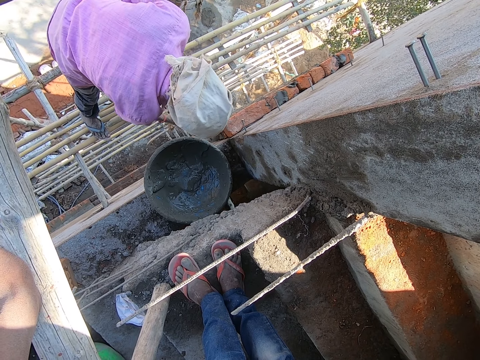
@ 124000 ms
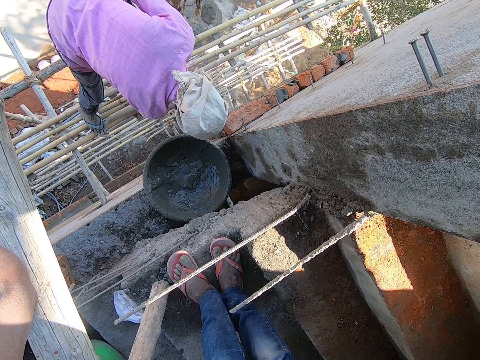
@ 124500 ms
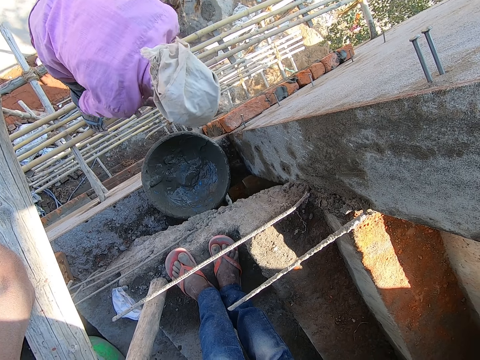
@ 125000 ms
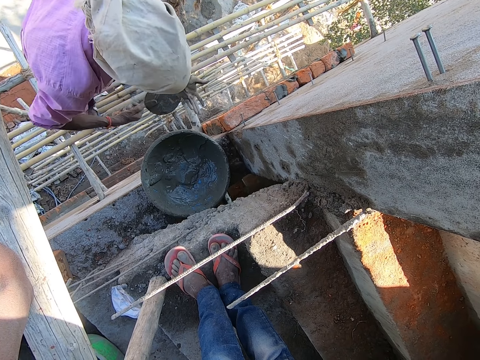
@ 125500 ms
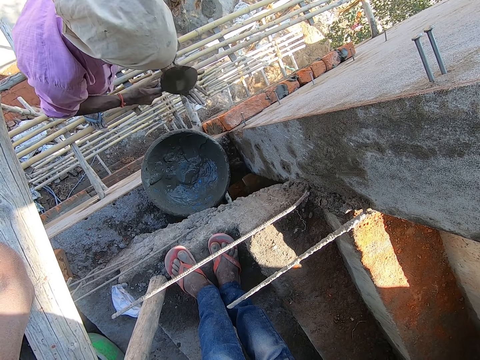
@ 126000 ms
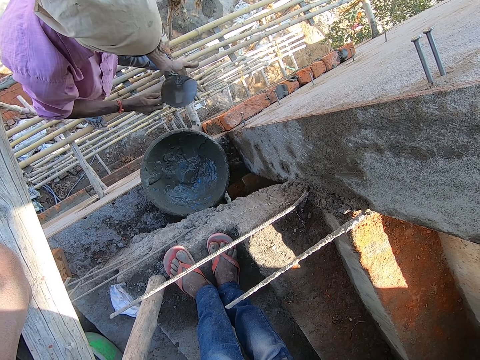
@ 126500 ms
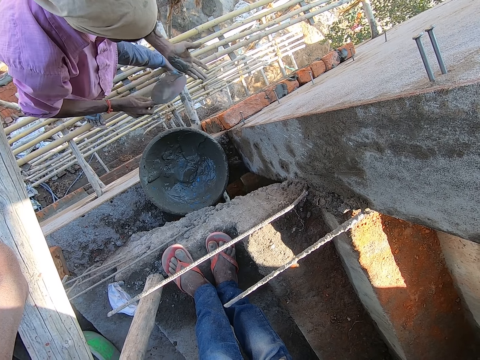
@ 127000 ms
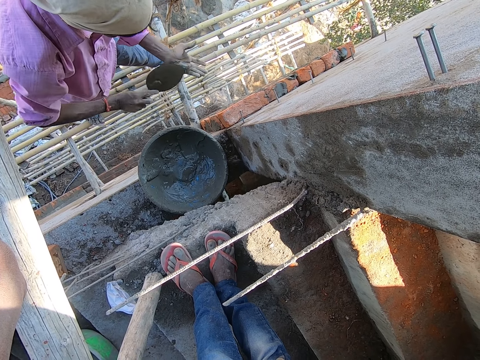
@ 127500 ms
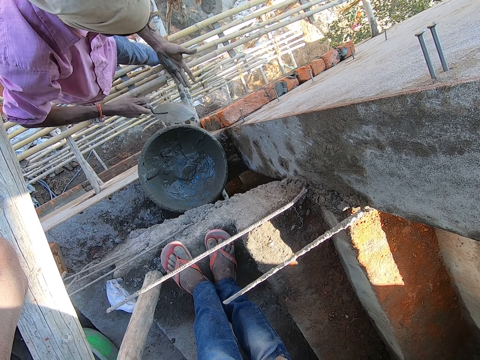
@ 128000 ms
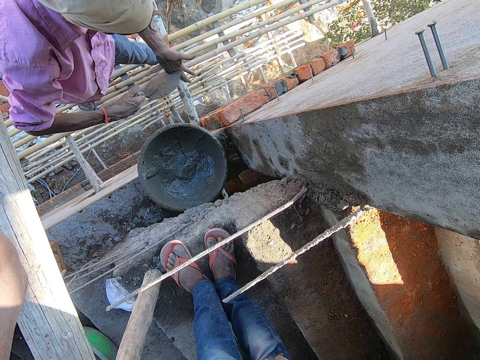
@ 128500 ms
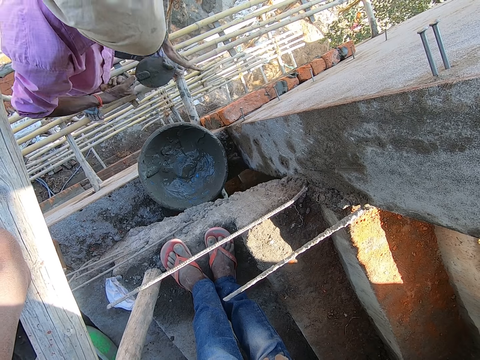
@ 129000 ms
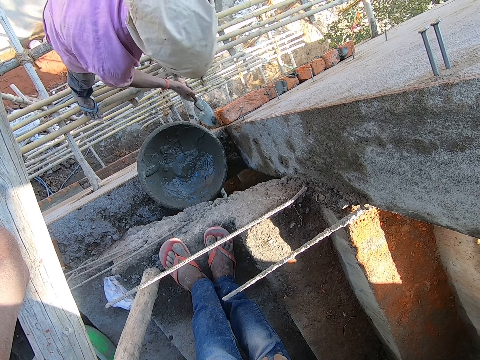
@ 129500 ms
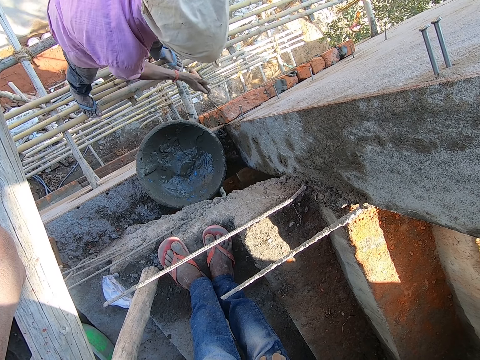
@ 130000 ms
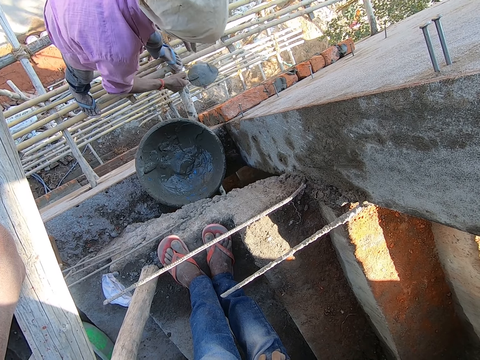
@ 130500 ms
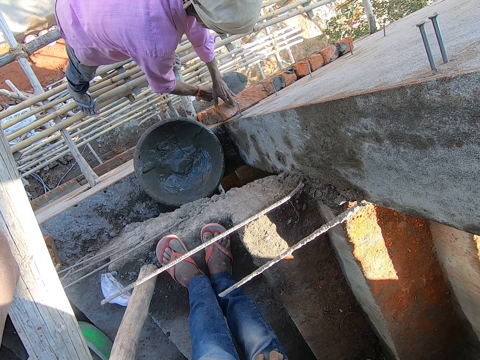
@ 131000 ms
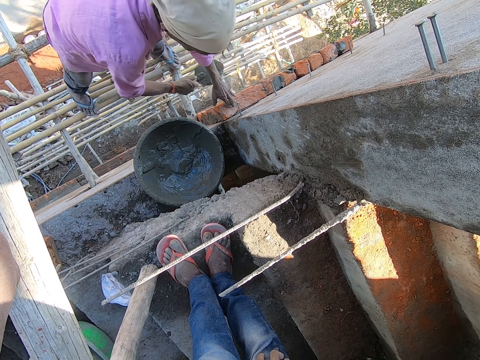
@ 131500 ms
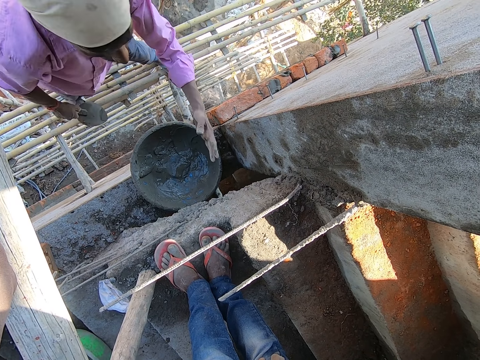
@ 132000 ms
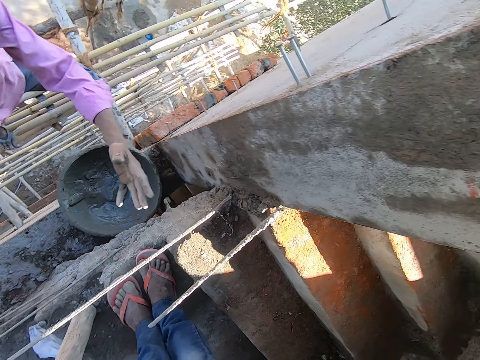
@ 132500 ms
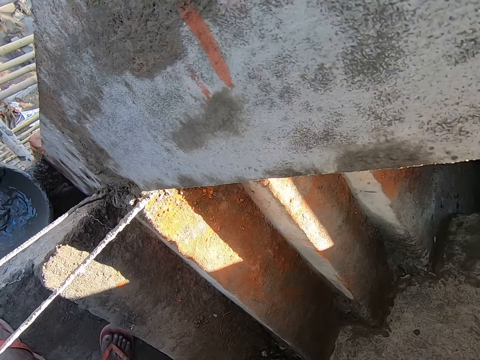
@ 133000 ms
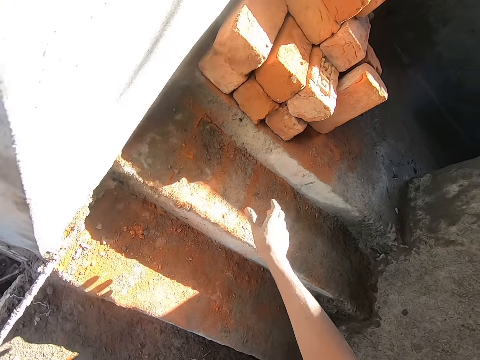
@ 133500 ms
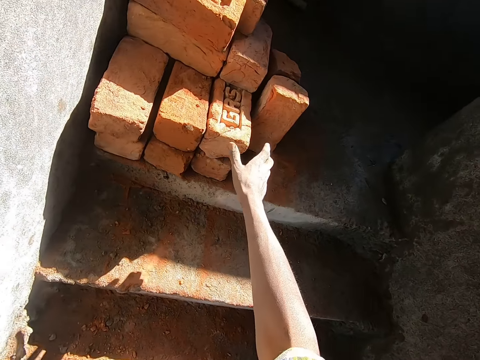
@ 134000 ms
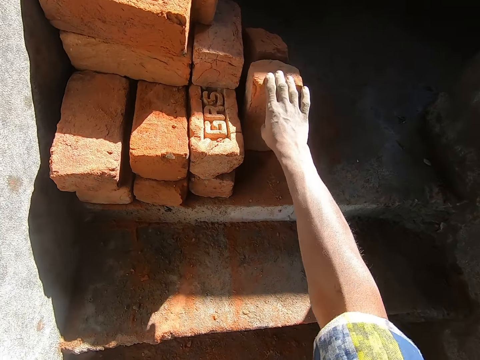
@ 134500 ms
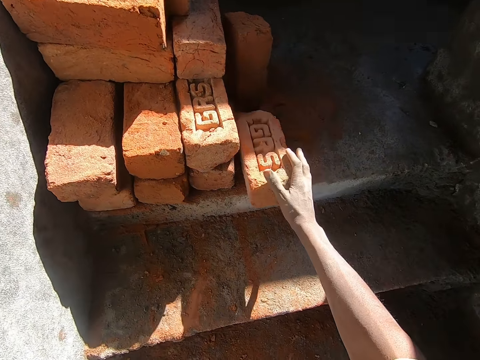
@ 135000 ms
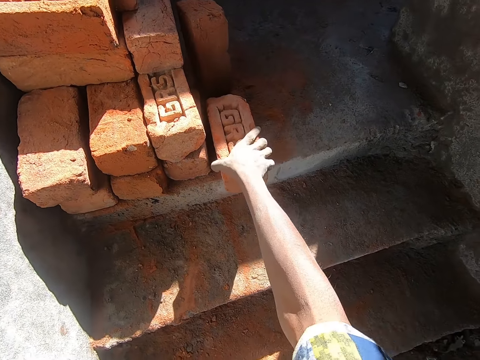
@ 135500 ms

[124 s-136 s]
The man rubs the trowel in his right hand on his left hand. The camera wearer stares at the man. The man takes the concrete on his left hand with the trowel in his right hand, plasters the wall with the concrete on the trowel in his right hand, and hits the brick with the trowel in his right hand. The camera wearer looks around. He picks a brick from the stairs with his right hand.

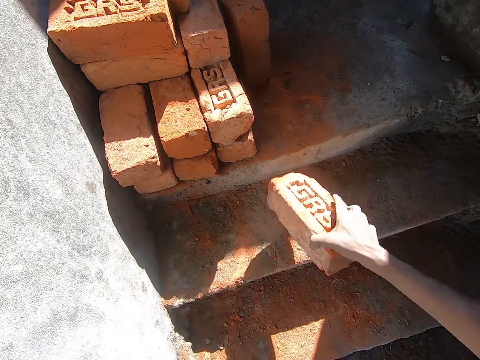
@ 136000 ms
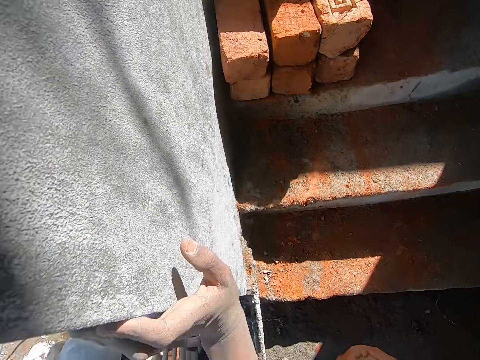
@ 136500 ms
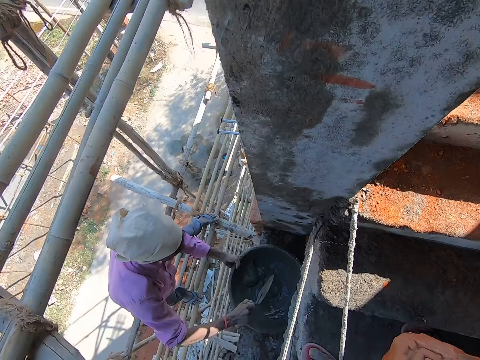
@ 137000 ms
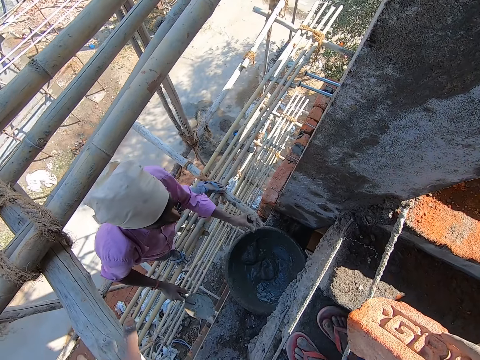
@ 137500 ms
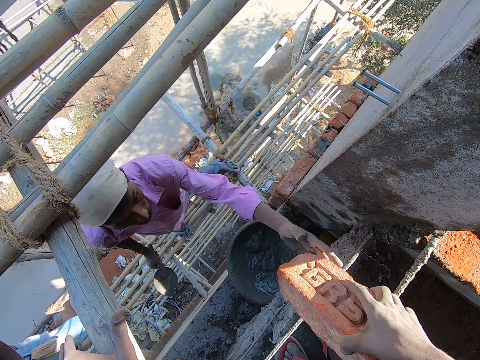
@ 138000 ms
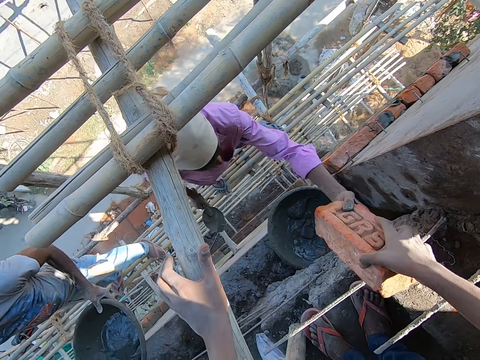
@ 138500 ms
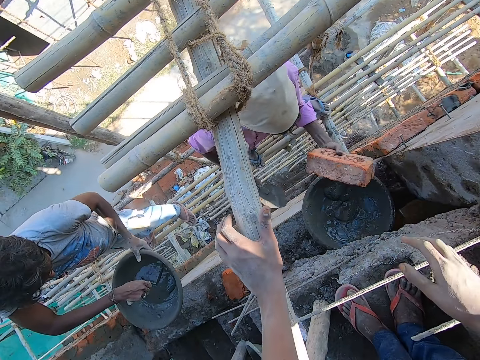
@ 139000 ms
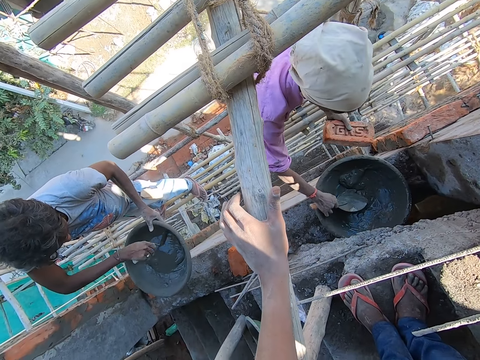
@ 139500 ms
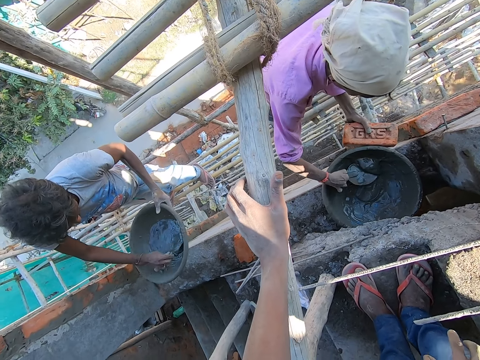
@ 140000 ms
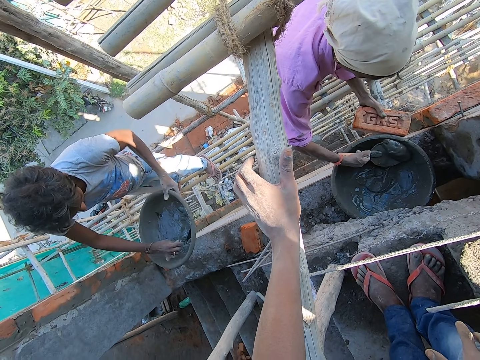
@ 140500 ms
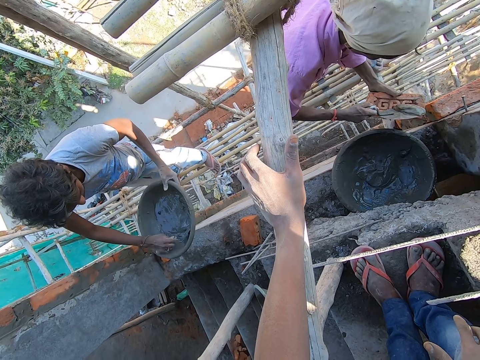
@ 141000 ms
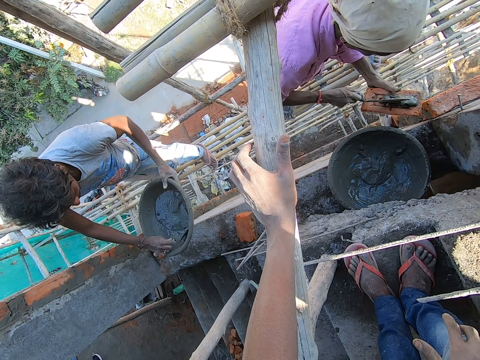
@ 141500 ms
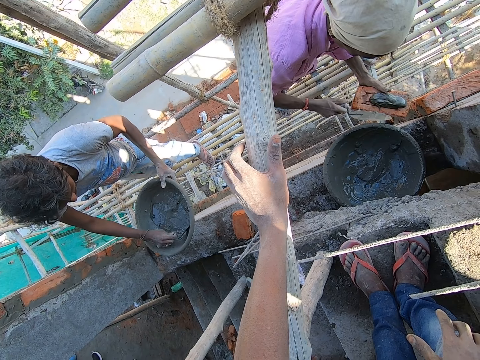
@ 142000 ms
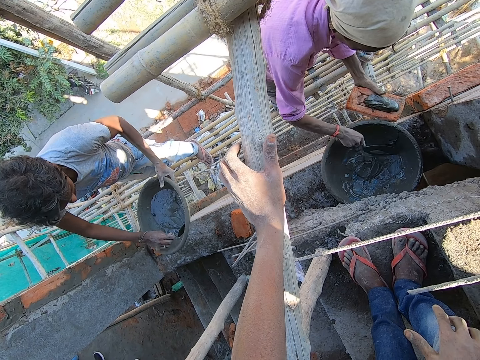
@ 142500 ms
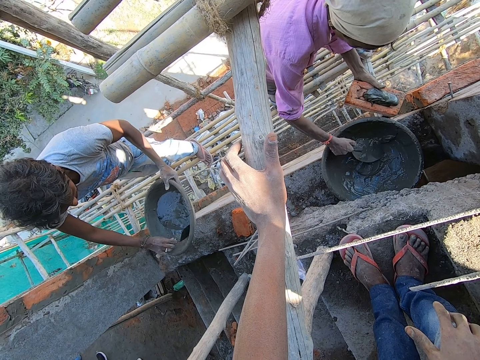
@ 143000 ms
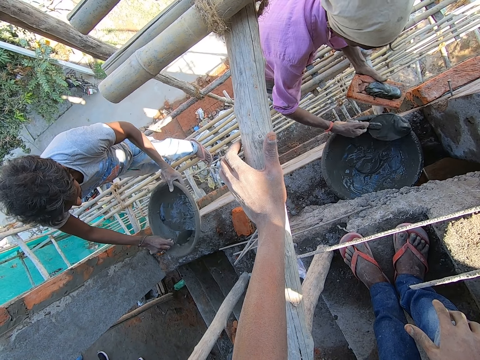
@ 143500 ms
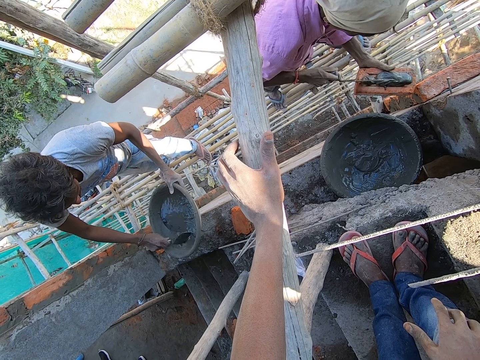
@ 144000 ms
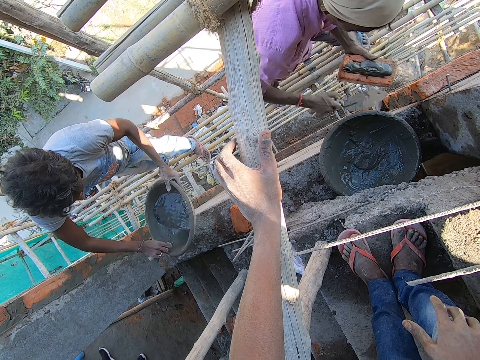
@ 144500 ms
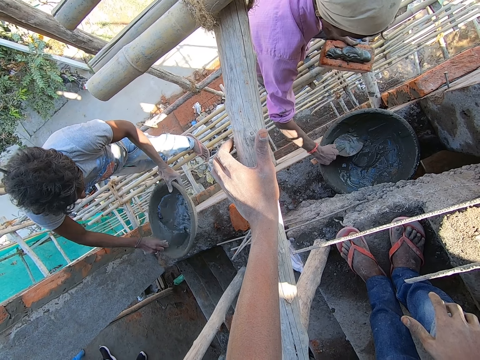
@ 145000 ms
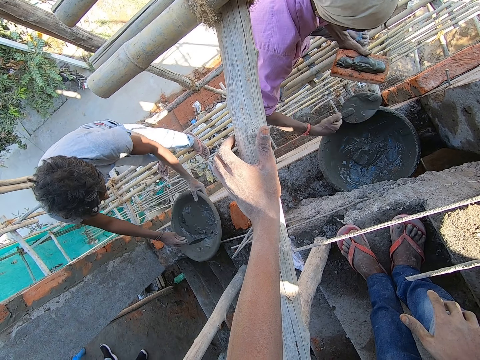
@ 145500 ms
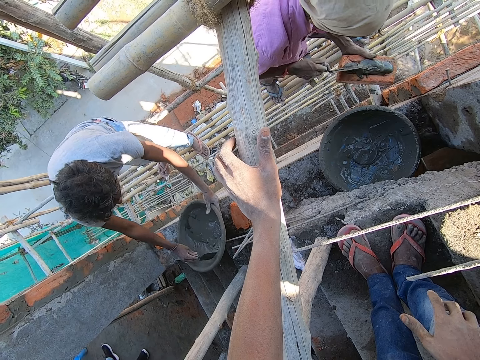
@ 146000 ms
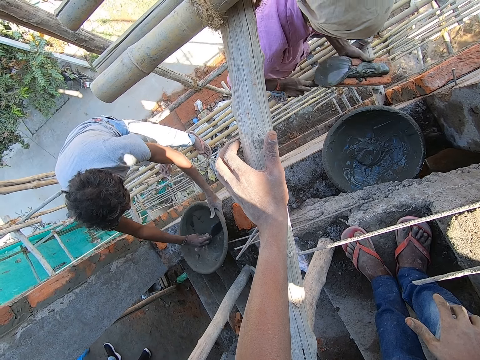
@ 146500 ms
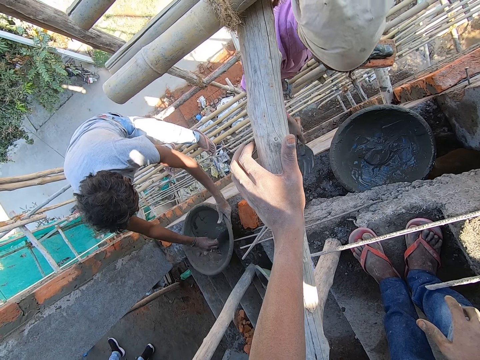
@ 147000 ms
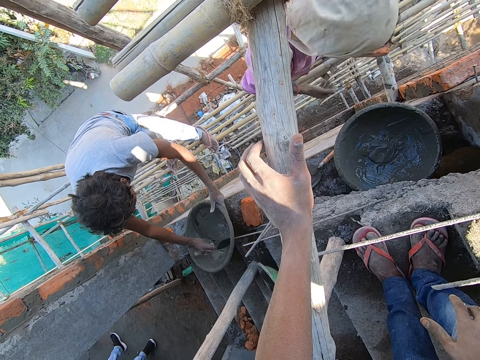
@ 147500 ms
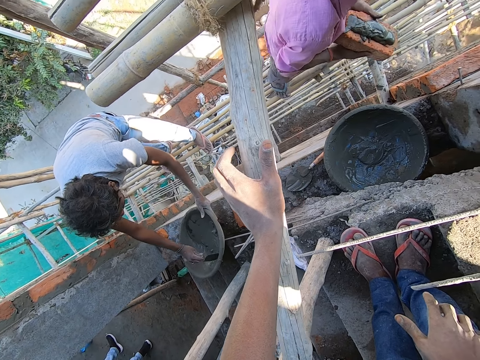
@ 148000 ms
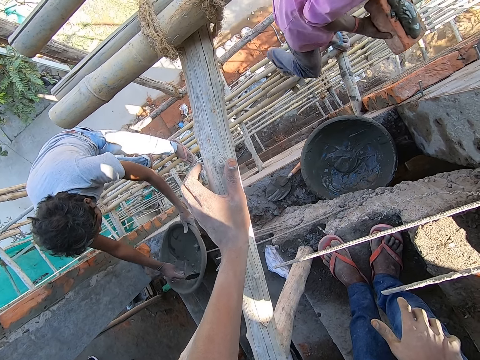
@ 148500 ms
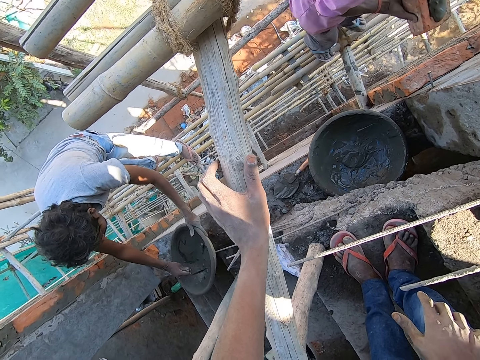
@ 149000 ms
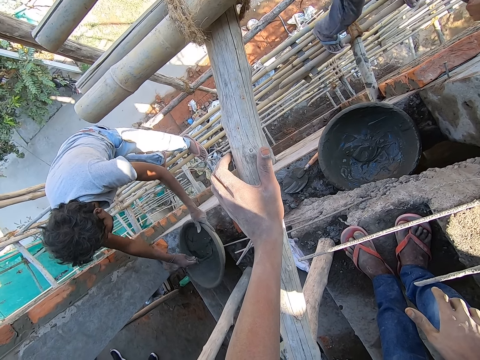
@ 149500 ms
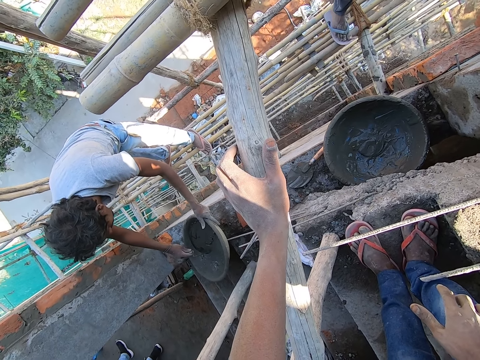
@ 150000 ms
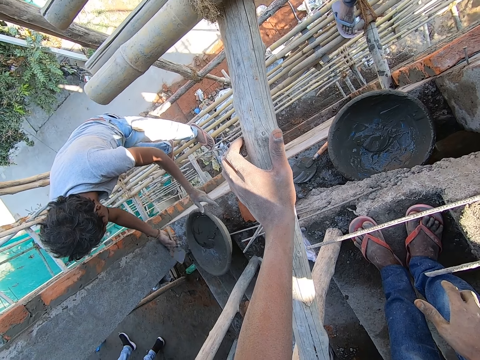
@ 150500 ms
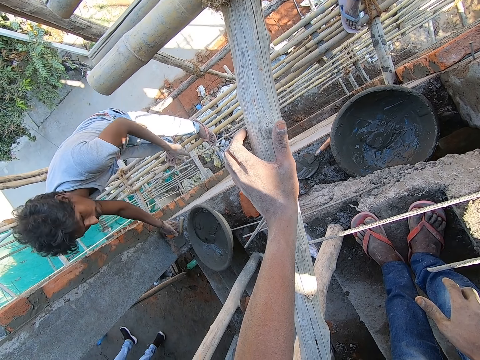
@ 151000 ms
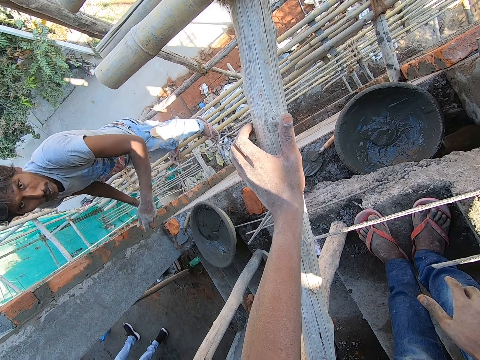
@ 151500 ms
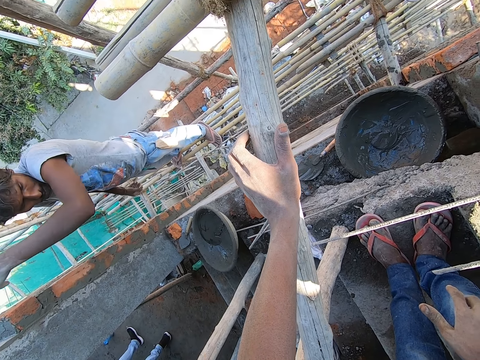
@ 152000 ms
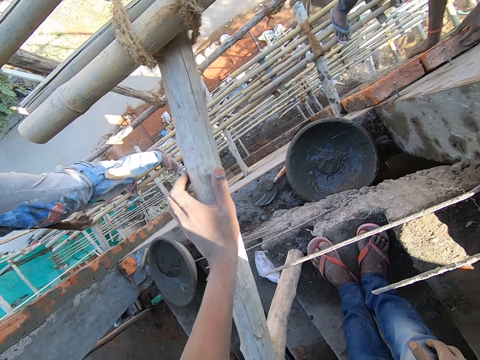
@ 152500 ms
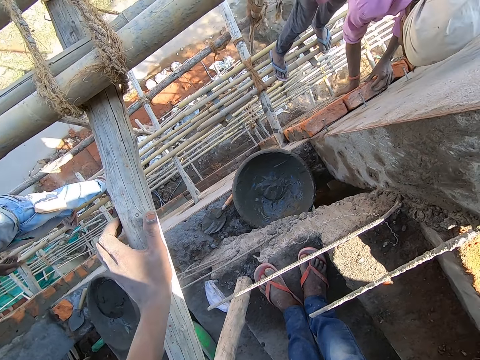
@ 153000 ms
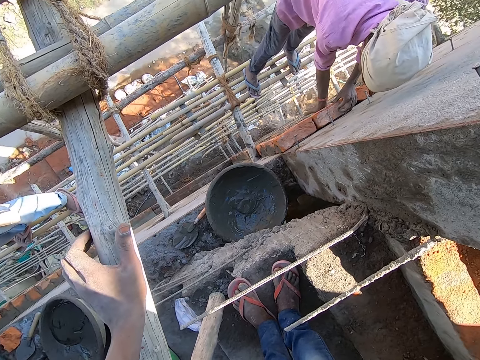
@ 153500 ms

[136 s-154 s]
The camera wearer holds the brick. A man turns the concrete in the mortar pan with the trowel in his right hand and collects the brick from the camera wearer with his left hand. Another man holds the brick. The first man scrapes the concrete in the mortar pan with the trowel in his right hand and scoops concrete from the mortar pan with the trowel in his right hand. The other man scoops cement. The first man pours the concrete on the brick with the trowel in his right hand. The camera wearer looks around. The first man scoops concrete from the mortar pan with the trowel in his right hand, pours the concrete on the brick with the trowel in his right hand, scoops concrete from the mortar pan with the trowel in his right hand, and pours the concrete on the brick with the trowel in his right hand. The other man drops the mortar pan in his left hand on the ground. The first man drops the trowel in his right hand on the ground. The other man scoops cement. The first man holds the brick with his hands. The other man drops the trowel in his right hand on the ground. The camera wearer speaks to the first man and the other man. The other man rubs his face with his left arm. The first man lays the brick on the wall with his hands. The camera wearer looks around.
